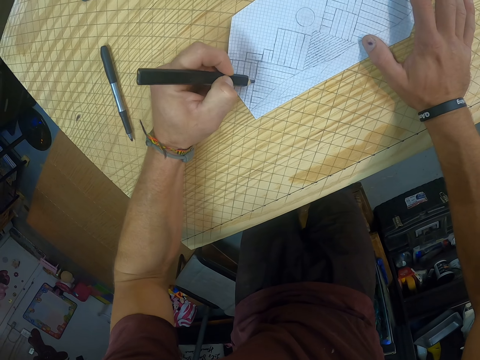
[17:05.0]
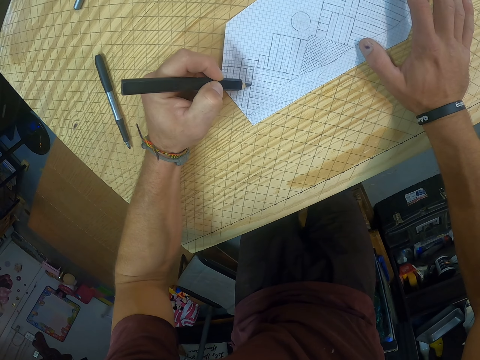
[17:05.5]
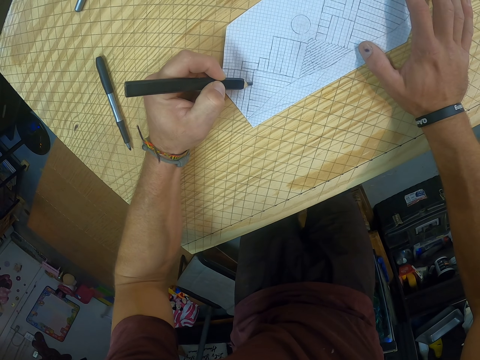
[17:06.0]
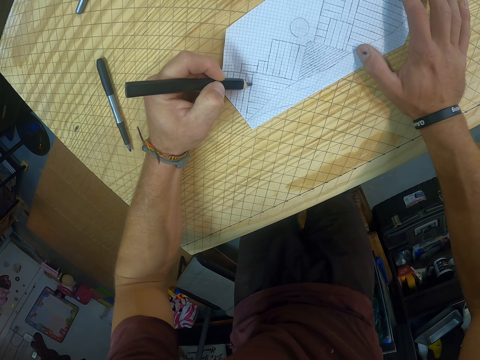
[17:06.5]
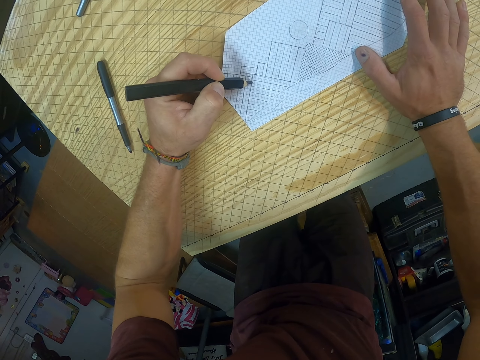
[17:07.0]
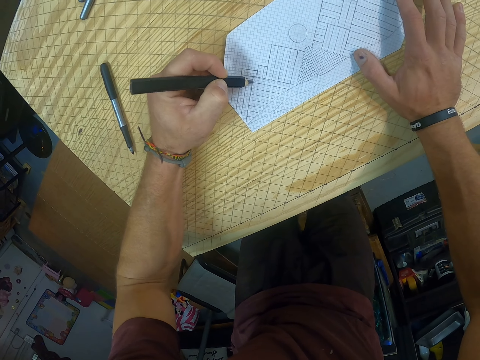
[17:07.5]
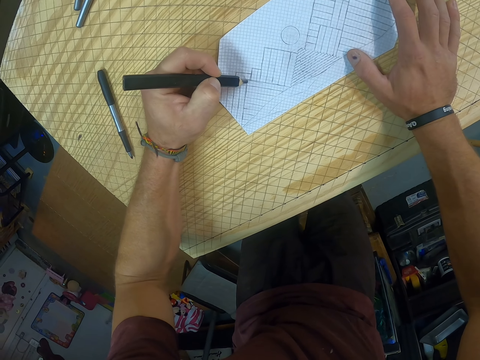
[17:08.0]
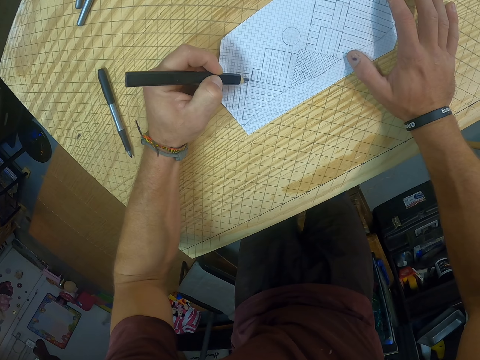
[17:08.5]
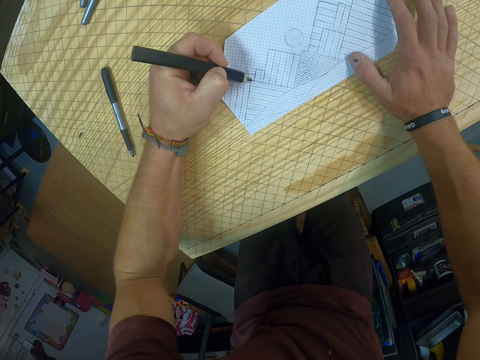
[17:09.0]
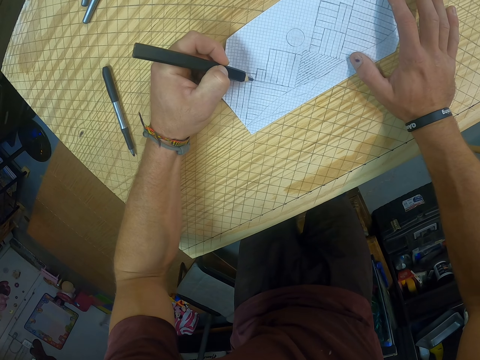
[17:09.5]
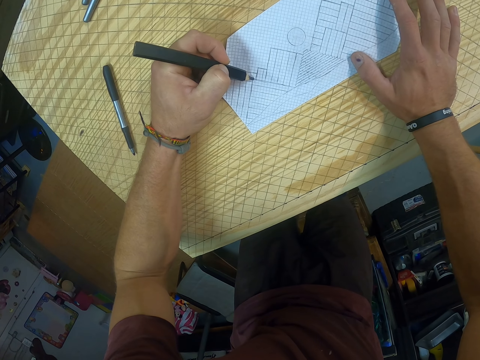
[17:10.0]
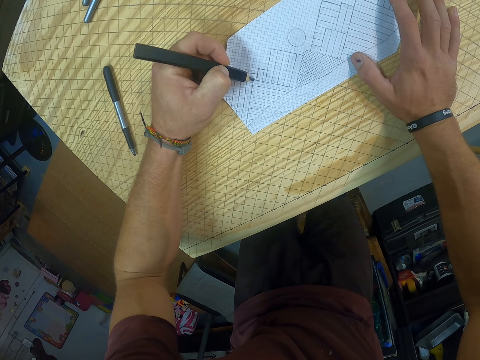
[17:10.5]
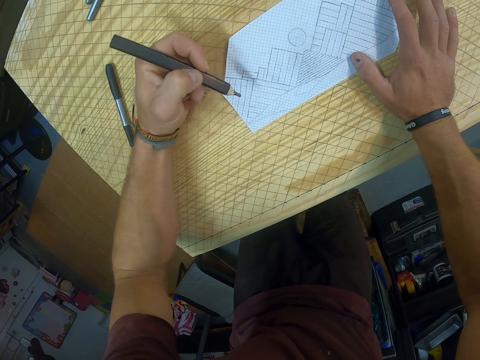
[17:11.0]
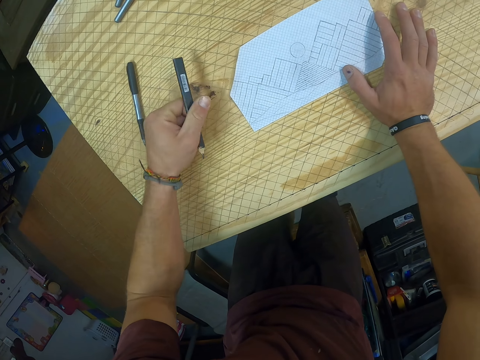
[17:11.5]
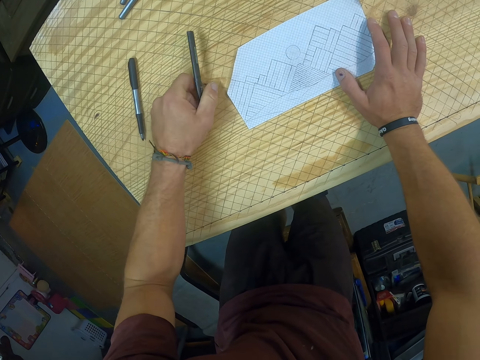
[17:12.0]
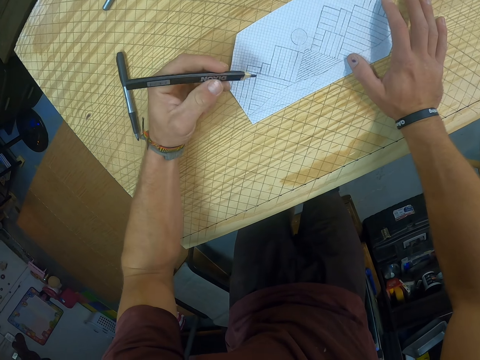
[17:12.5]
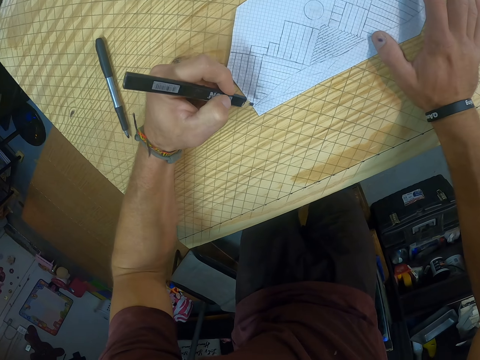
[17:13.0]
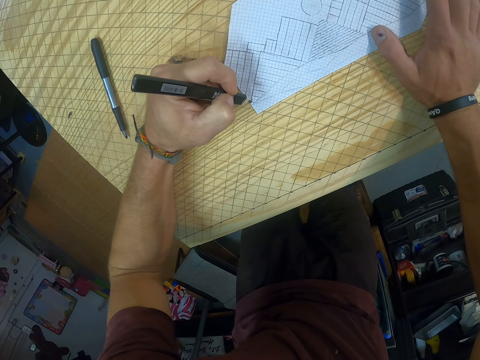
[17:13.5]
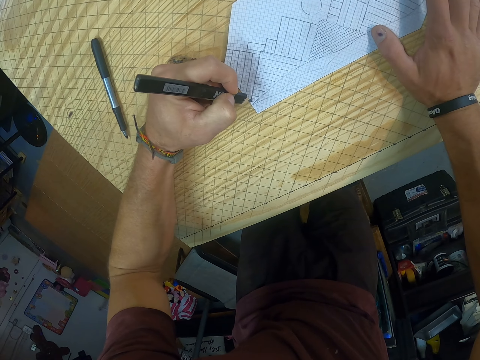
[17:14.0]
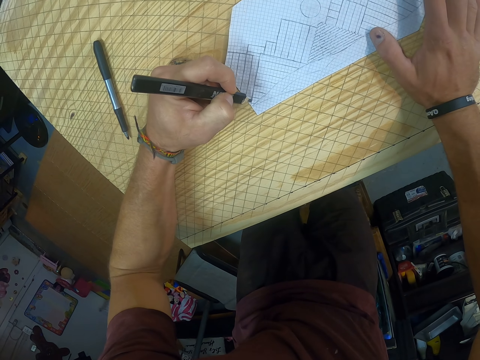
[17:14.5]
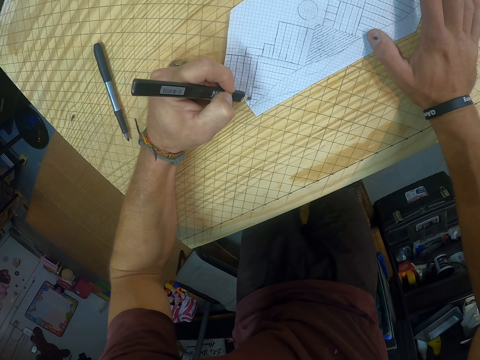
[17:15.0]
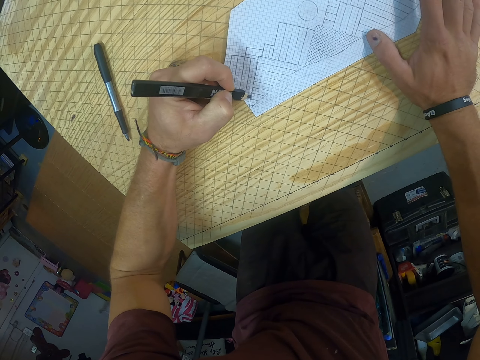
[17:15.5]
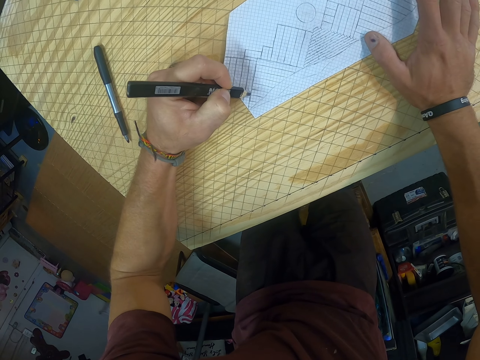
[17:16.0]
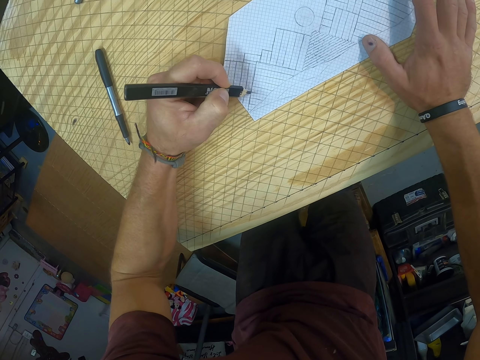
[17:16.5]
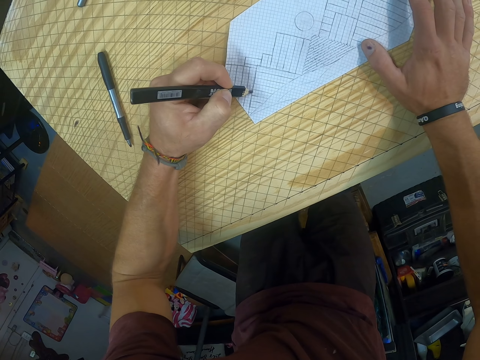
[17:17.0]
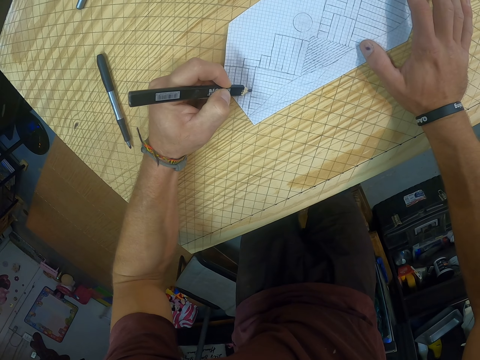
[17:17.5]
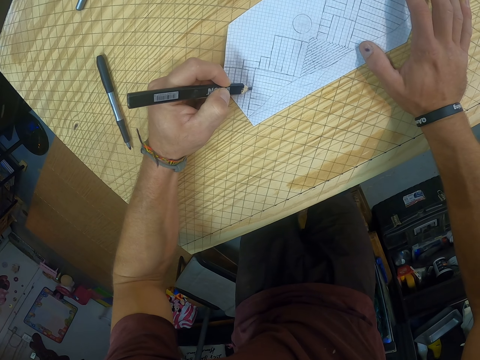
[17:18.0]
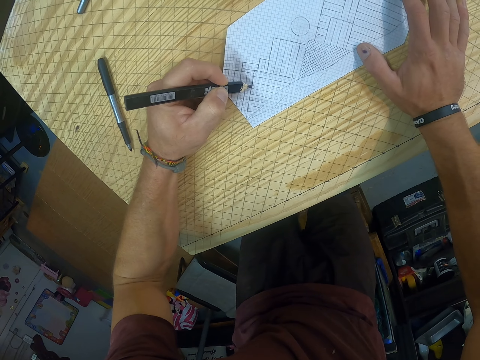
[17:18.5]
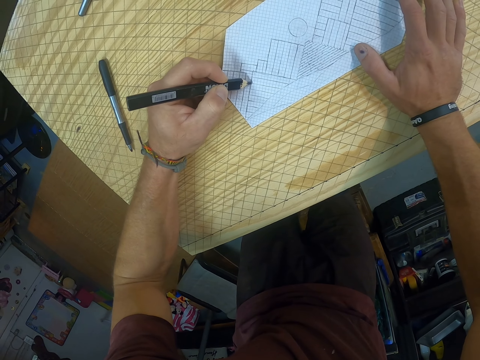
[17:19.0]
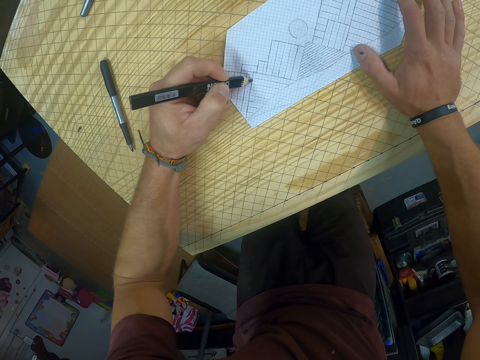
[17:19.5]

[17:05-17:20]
The camera wearer dots the paper on the table with the pencil in his left hand.

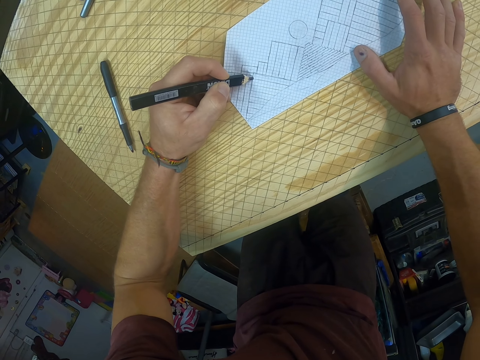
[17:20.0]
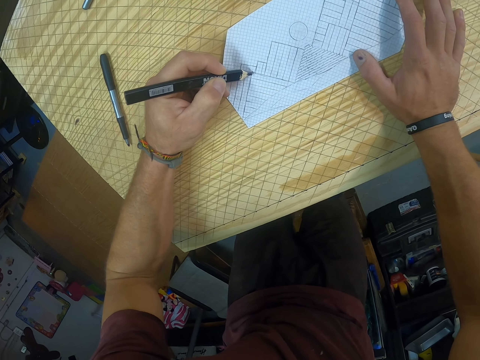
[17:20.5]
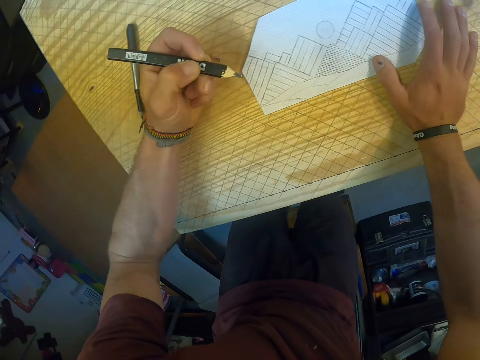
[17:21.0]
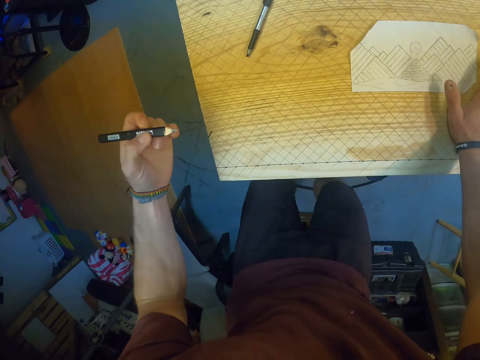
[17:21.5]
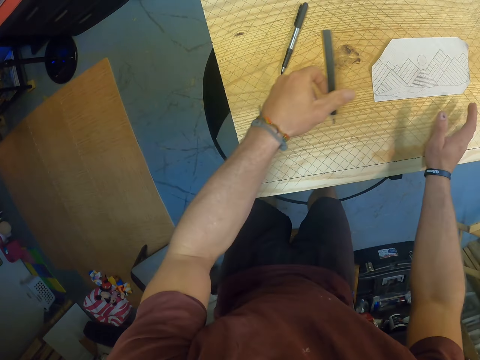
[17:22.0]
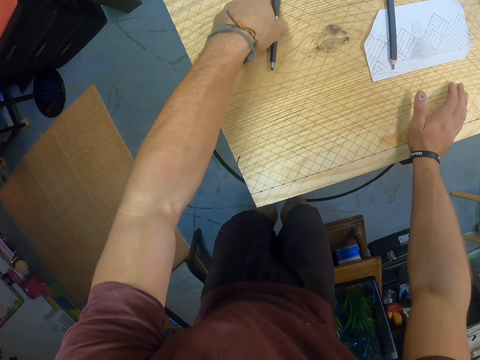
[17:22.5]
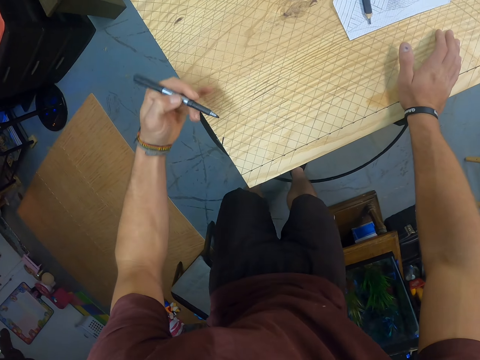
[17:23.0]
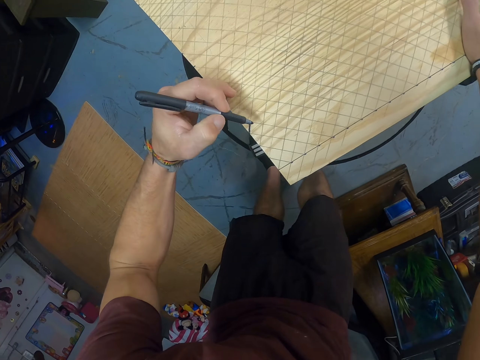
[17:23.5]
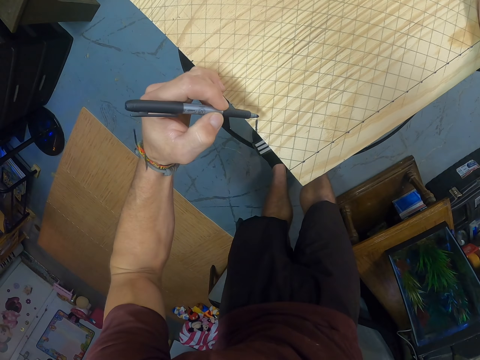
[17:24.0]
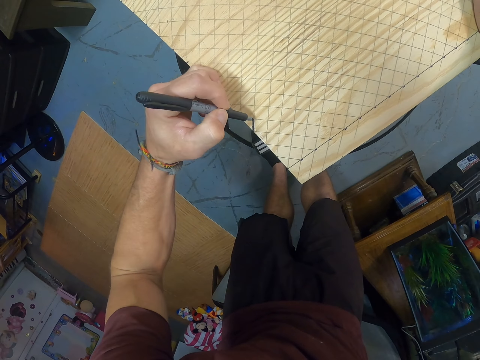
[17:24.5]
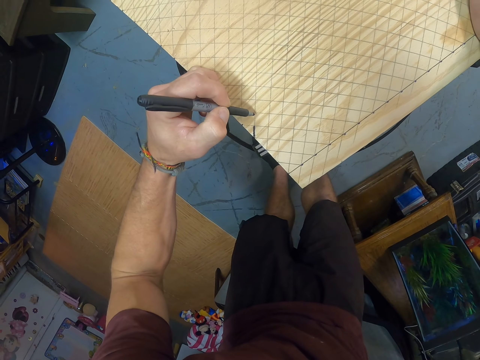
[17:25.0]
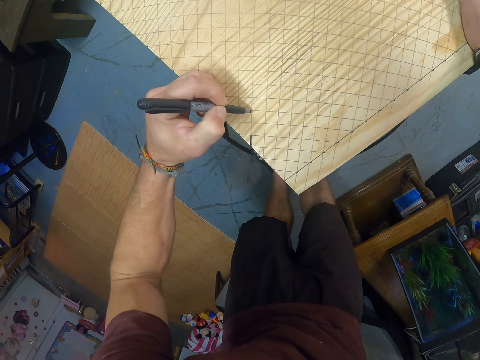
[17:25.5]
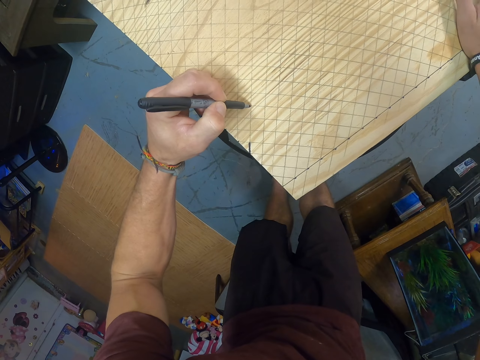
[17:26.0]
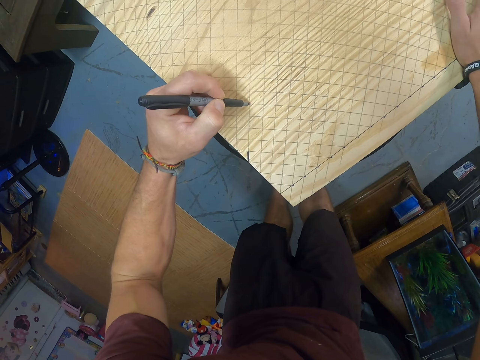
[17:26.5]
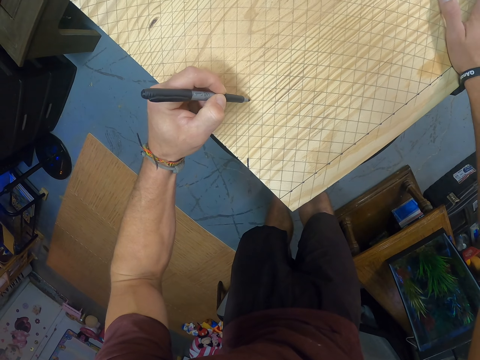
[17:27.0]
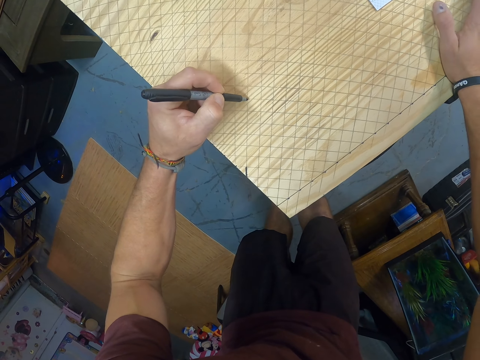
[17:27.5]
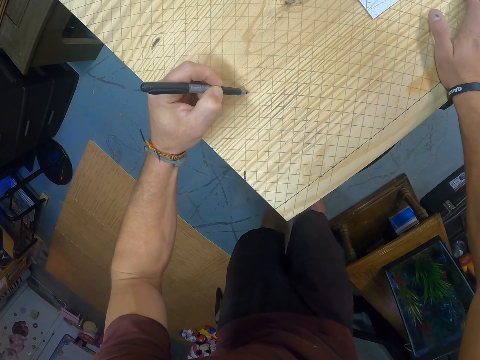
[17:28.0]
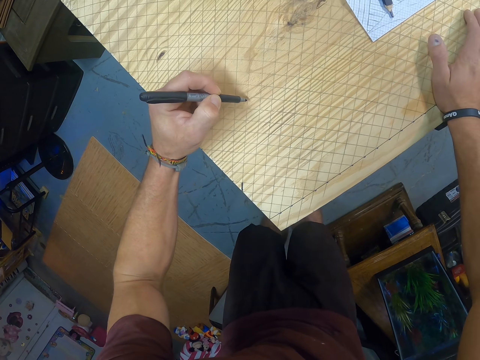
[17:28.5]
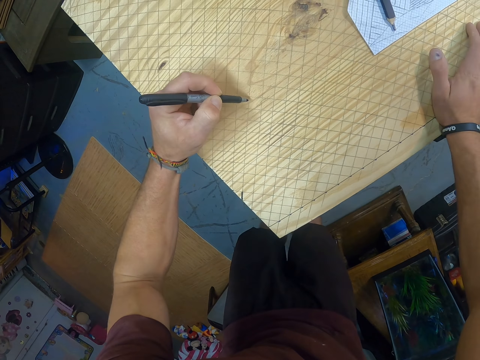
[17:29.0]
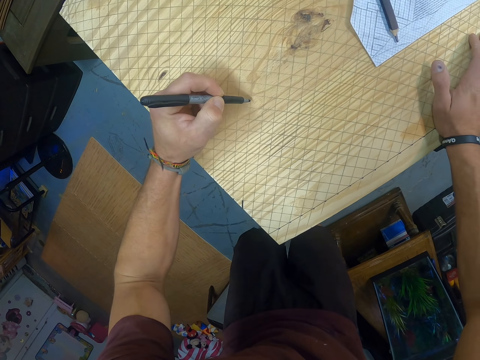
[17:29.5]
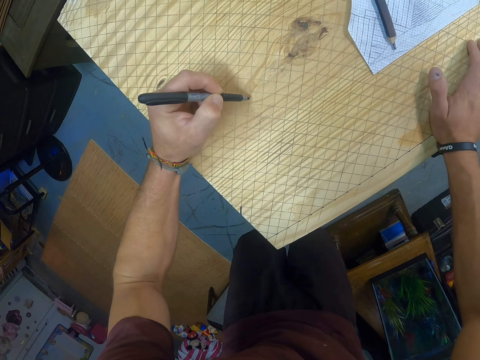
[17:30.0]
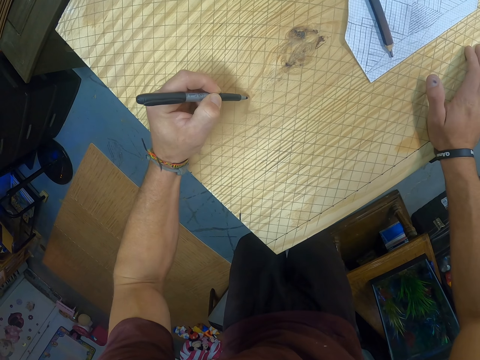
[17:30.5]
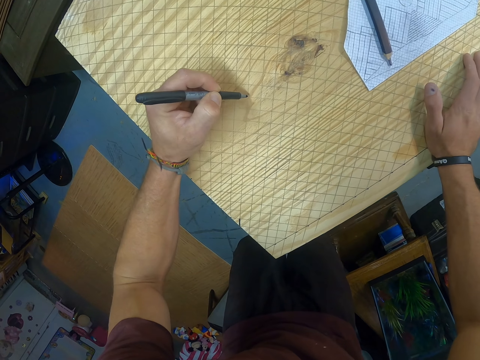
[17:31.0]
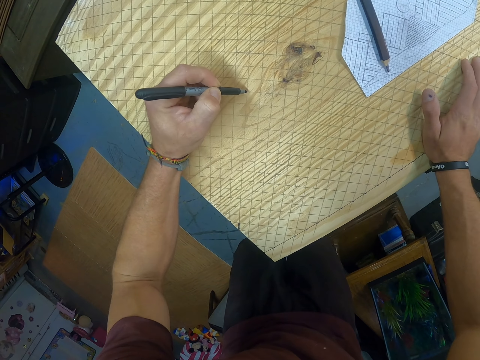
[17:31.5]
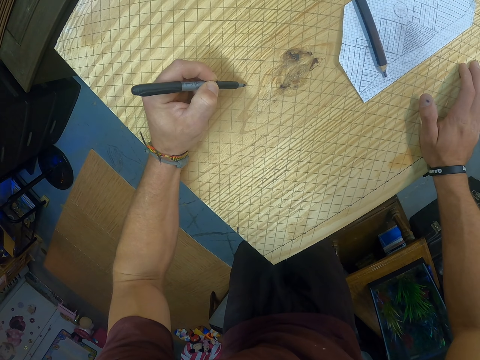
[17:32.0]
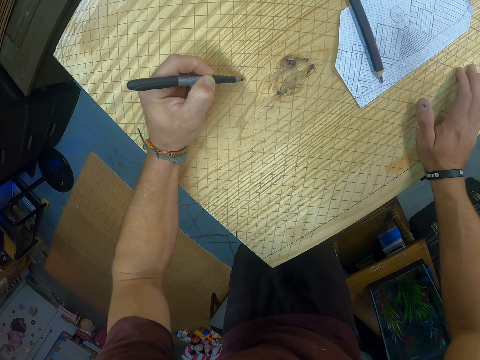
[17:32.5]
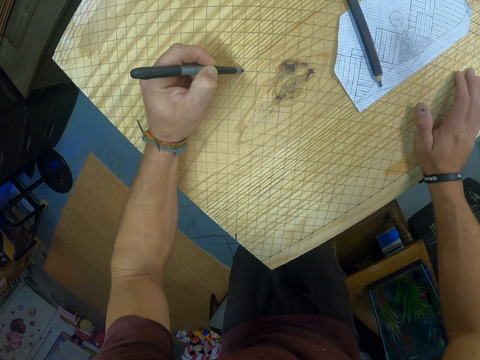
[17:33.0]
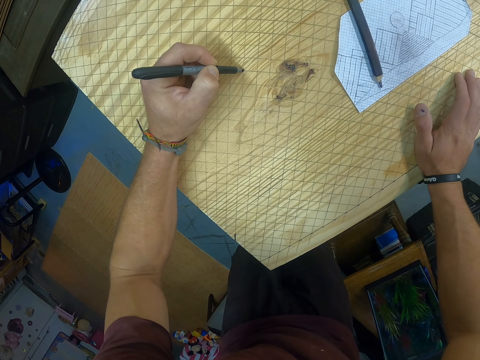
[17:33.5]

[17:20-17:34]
The camera wearer drops the pencil on the table with his left hand. He picks the marker from the table with his left hand. He dots the table with the marker in his left hand.
